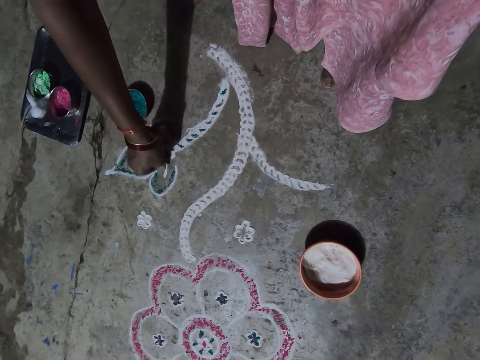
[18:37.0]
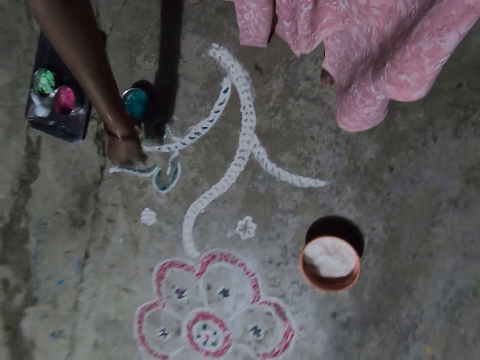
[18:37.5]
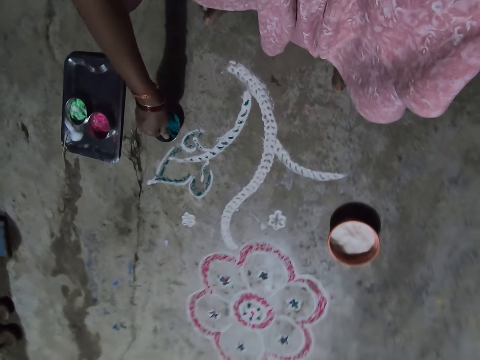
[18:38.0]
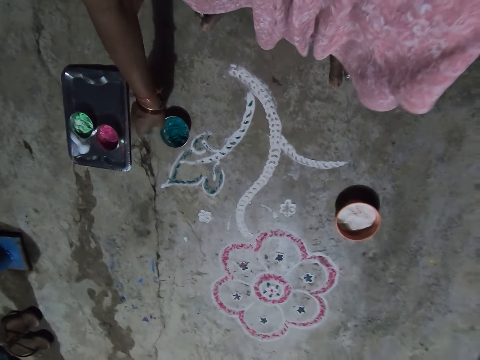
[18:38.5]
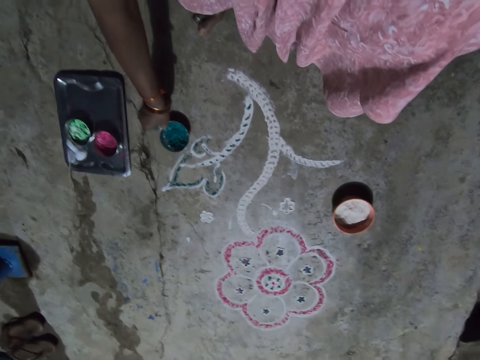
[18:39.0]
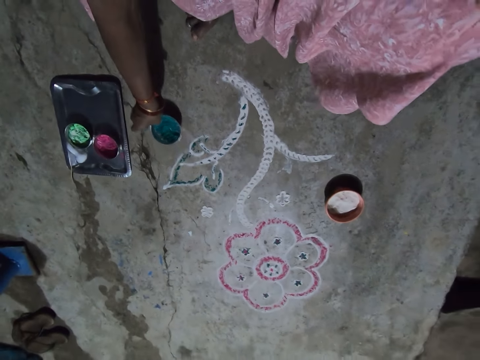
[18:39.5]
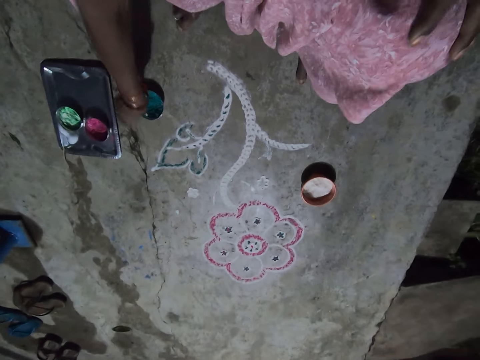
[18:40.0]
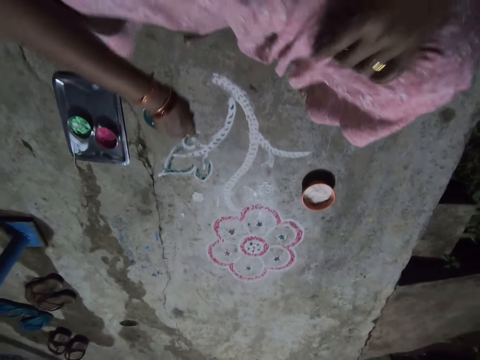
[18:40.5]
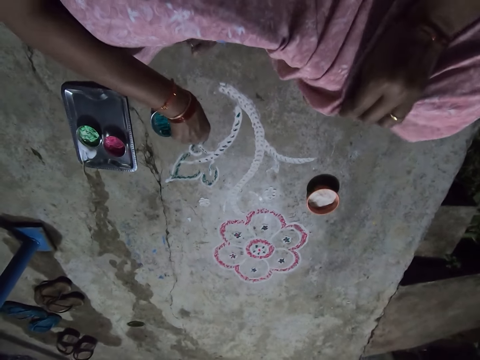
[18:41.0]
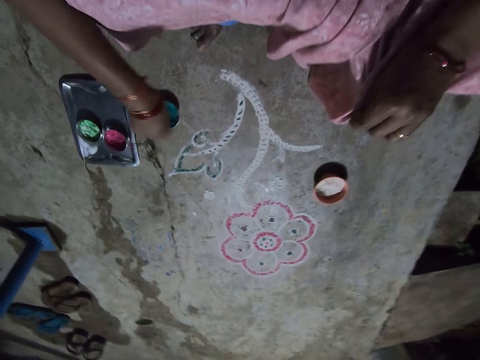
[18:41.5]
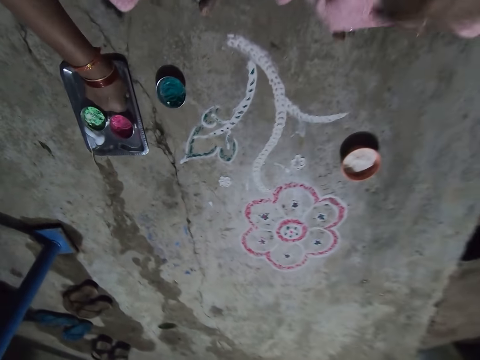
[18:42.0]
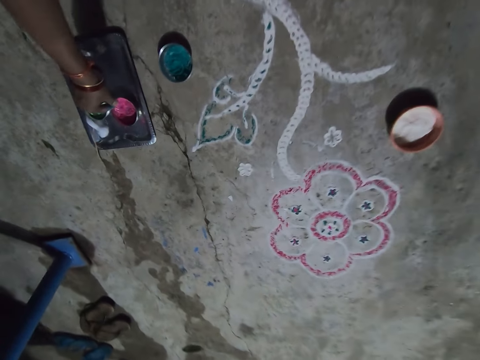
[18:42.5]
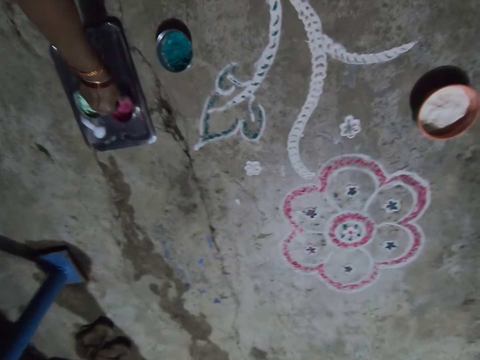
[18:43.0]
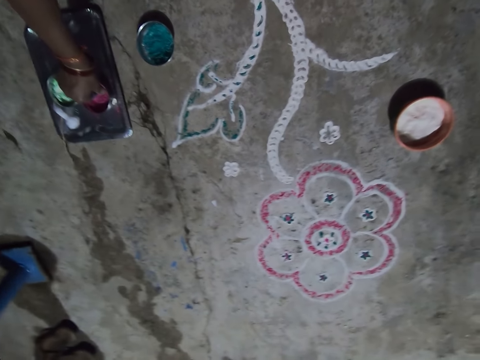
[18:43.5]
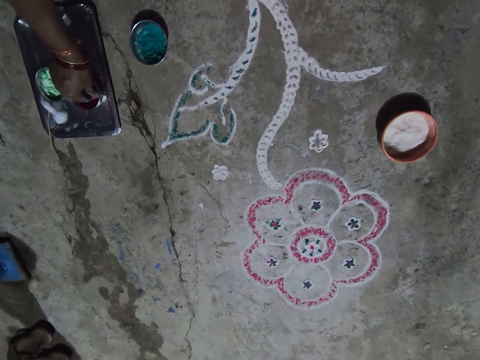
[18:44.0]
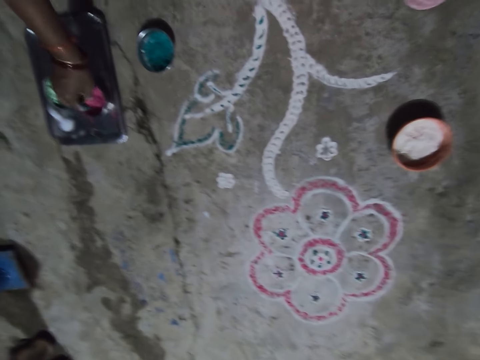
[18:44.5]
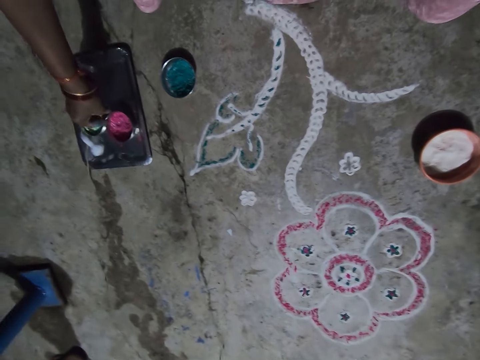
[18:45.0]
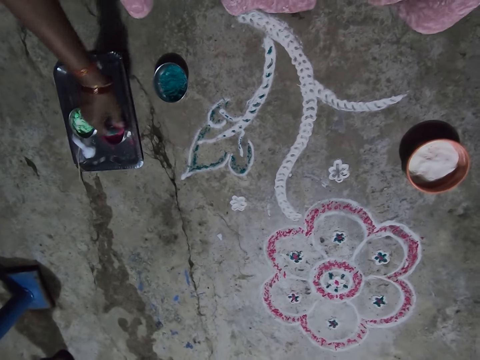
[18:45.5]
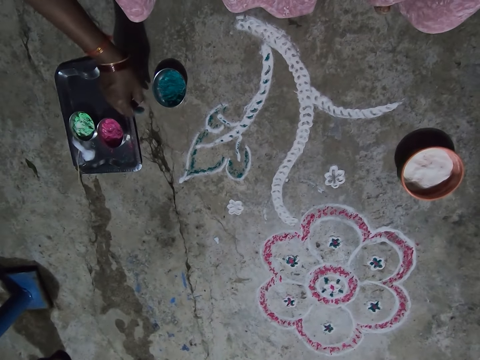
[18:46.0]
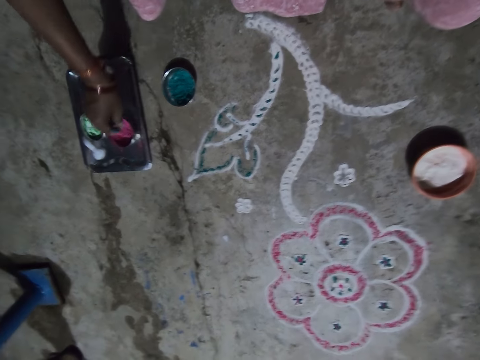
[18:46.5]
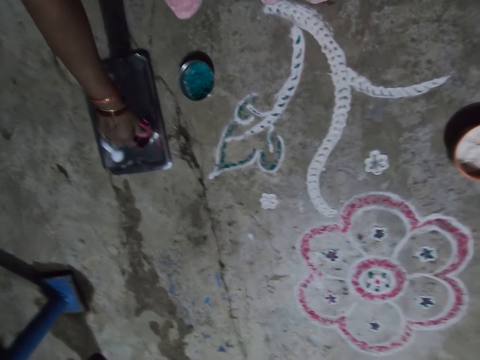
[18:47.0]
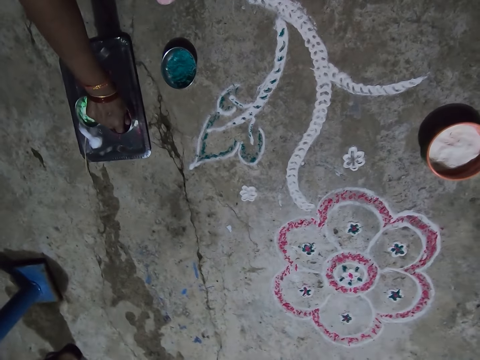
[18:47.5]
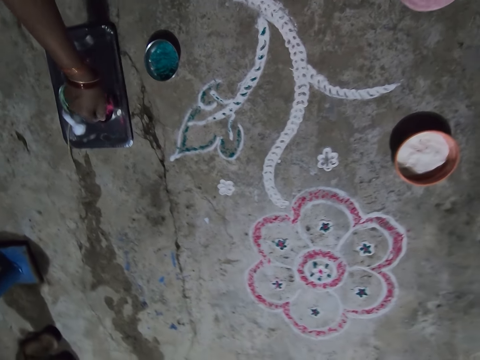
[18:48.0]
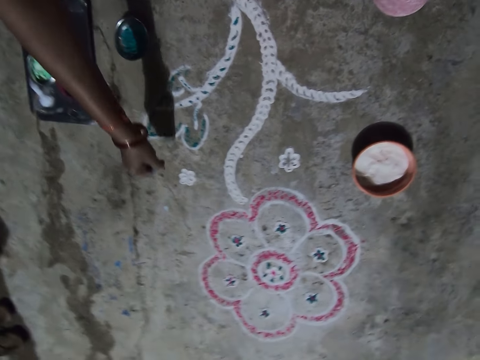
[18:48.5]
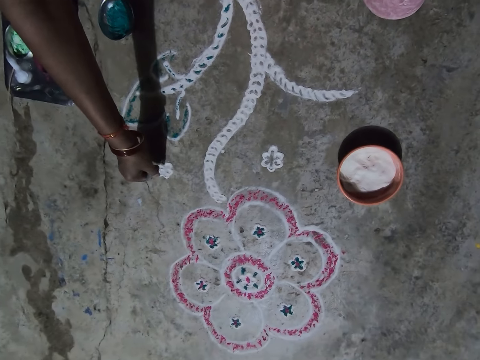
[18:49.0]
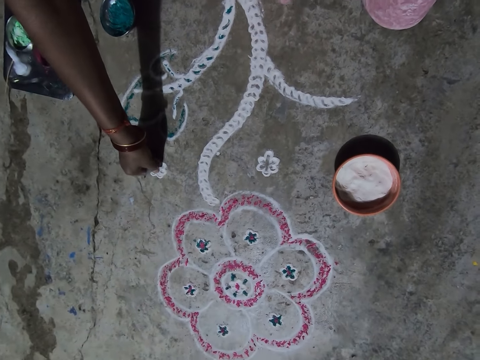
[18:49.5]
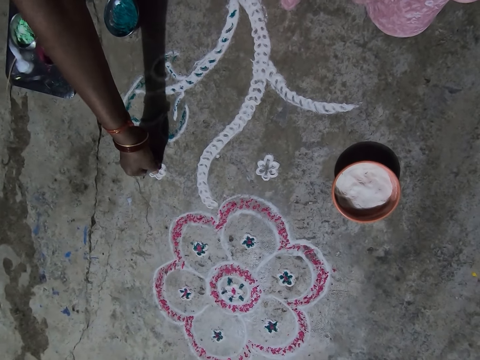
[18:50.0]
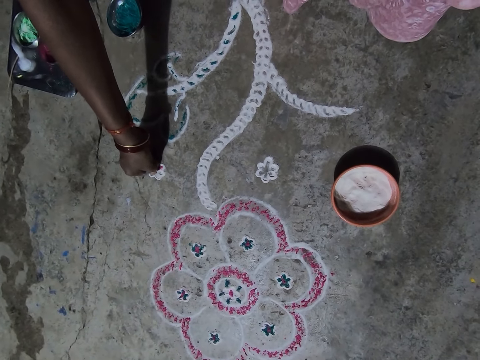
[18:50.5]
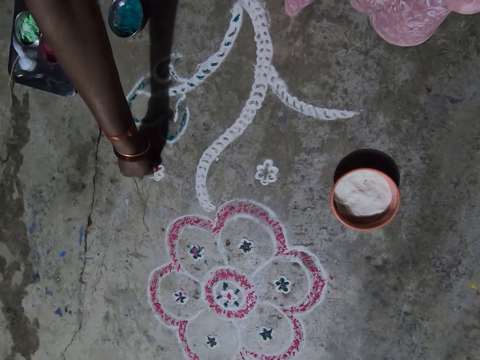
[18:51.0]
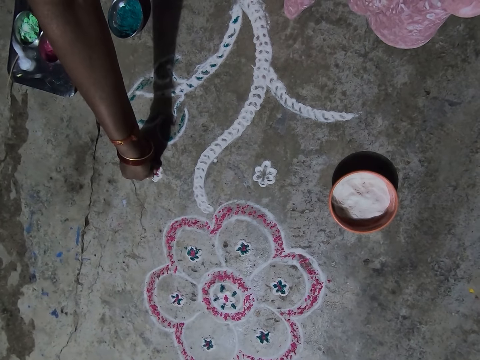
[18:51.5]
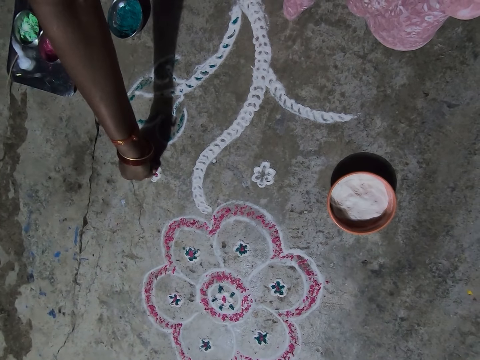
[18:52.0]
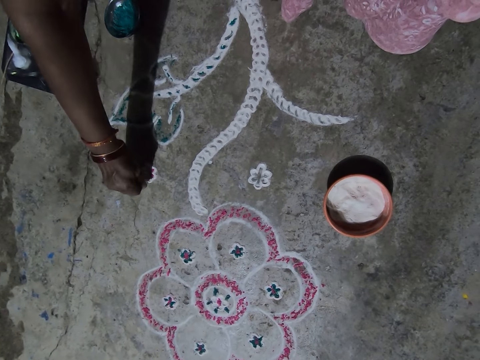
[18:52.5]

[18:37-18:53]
The camera wearer extends the bowl. She picks green paint with the right hand, and pulls the bowl with paint on the floor. She adjusts her cloth. She picks the color powder from the bowl. She touches pink paint with the right hand. She picks the pink paint with the right hand. She puts paint on the decoration on the floor.

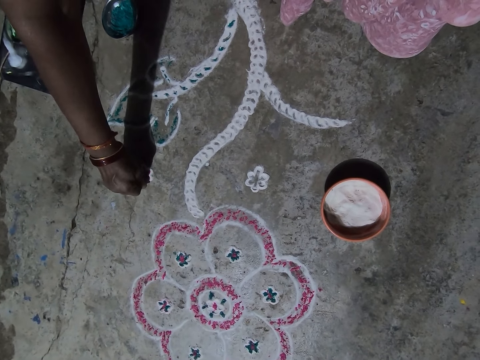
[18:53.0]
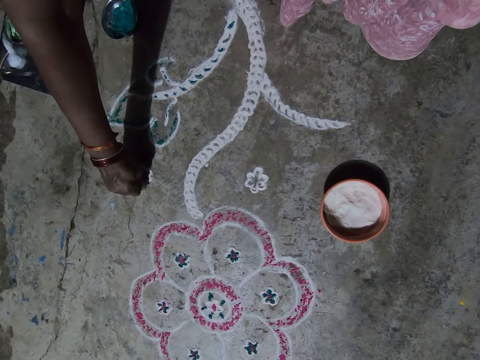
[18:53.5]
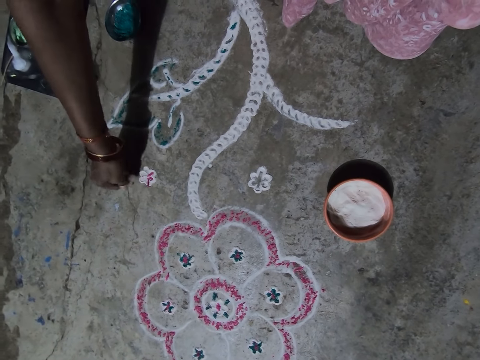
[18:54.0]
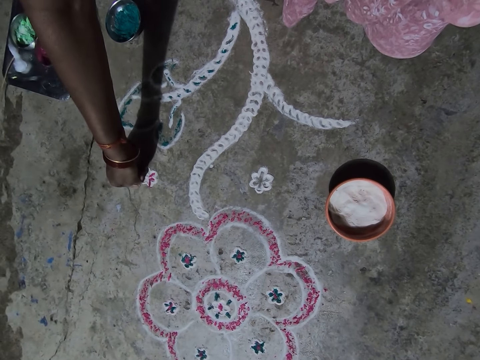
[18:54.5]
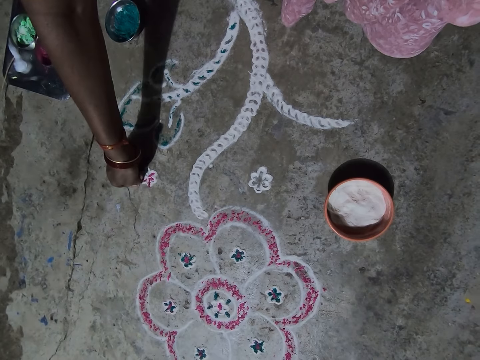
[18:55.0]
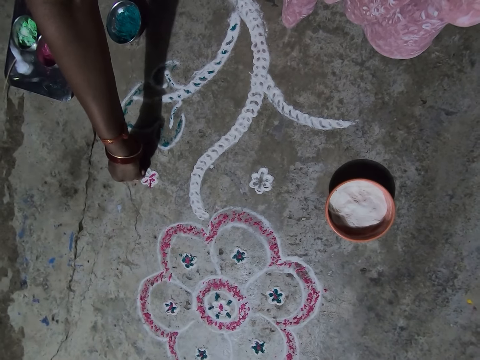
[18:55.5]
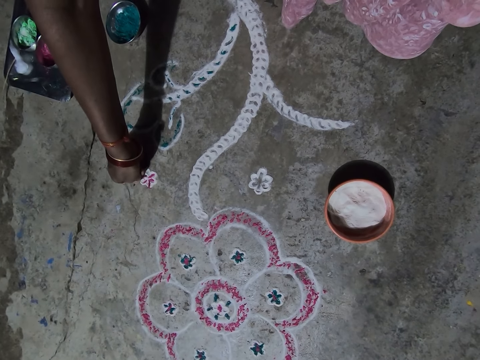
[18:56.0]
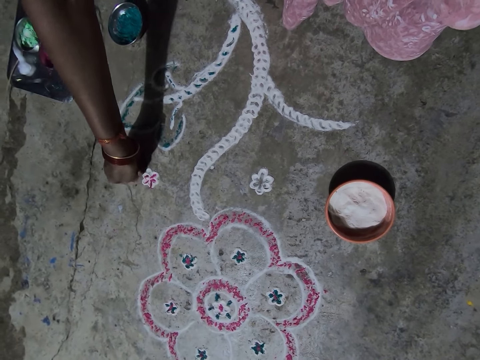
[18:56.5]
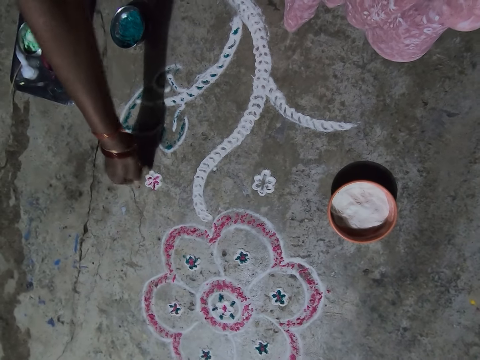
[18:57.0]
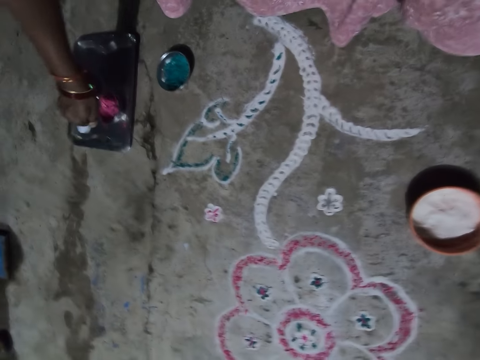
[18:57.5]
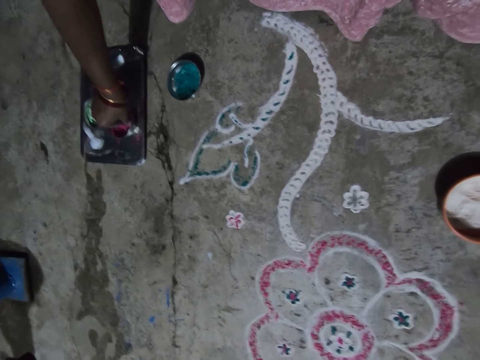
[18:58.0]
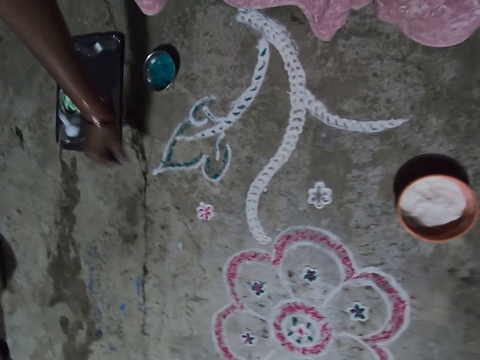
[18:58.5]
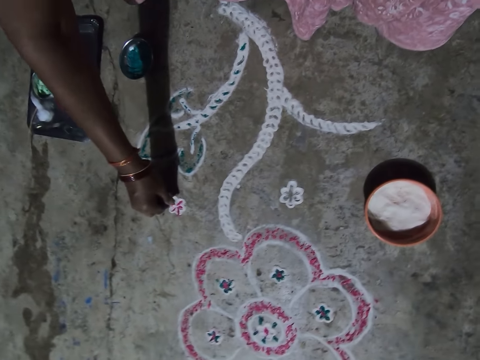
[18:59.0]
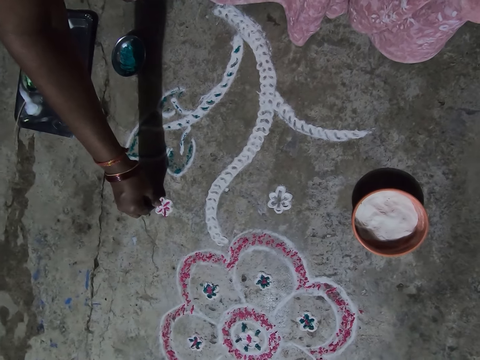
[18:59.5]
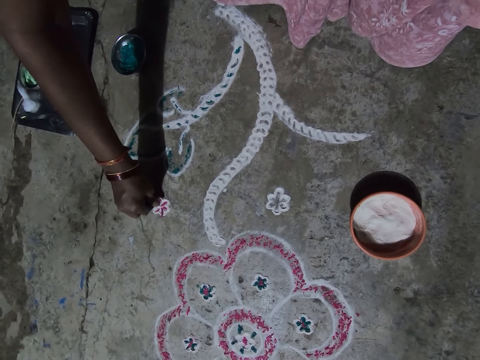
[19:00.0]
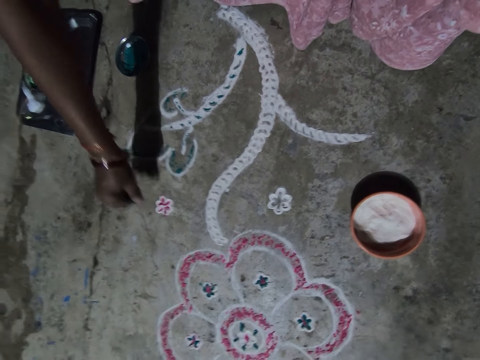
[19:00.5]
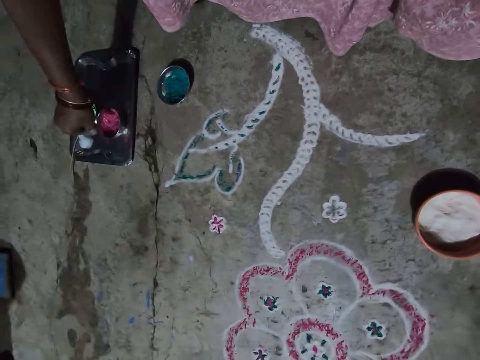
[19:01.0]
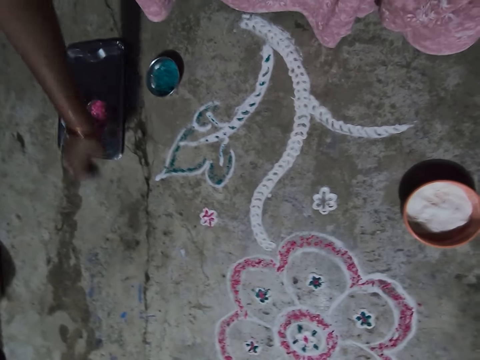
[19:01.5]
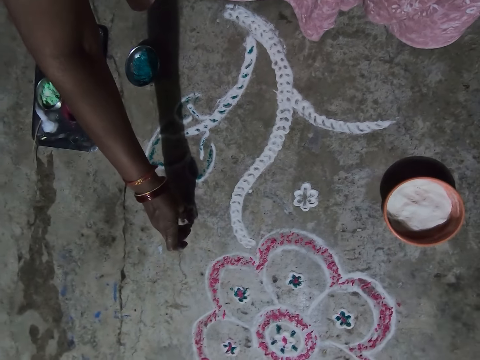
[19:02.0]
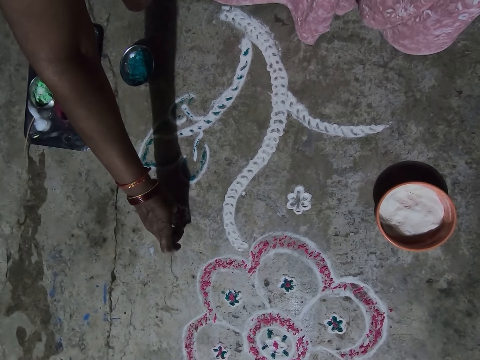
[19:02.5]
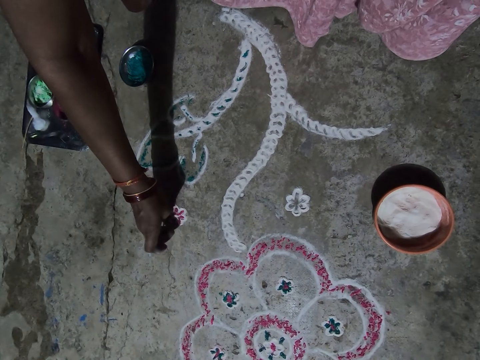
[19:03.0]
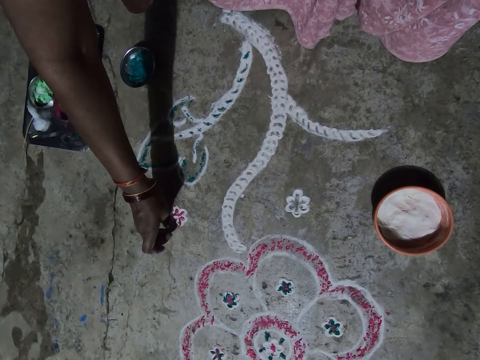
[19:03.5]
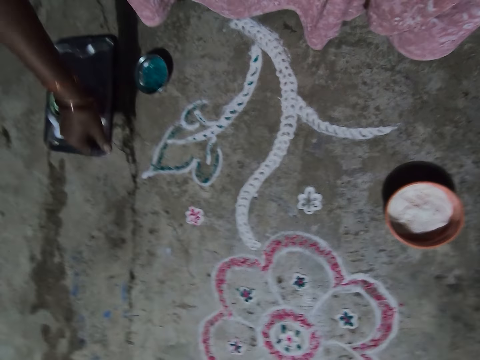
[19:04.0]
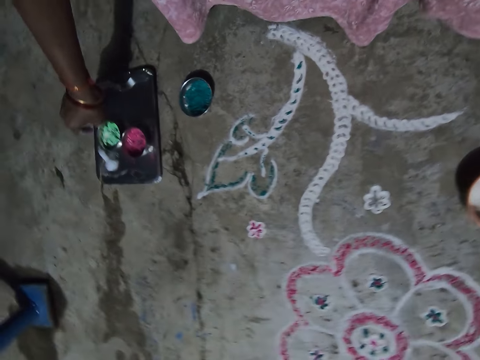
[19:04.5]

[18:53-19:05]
The camera wearer picks the pink paint or color powder from the bowl with the right hand. They put paint on the decoration on the floor. They pick the color powder from the bowl.
